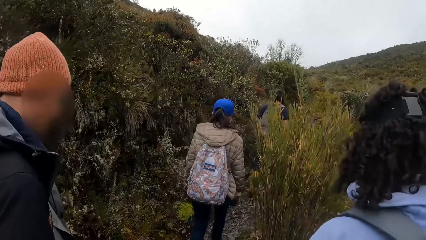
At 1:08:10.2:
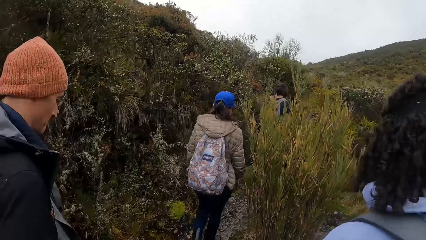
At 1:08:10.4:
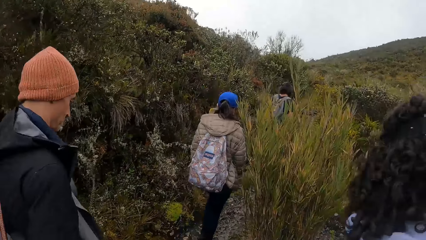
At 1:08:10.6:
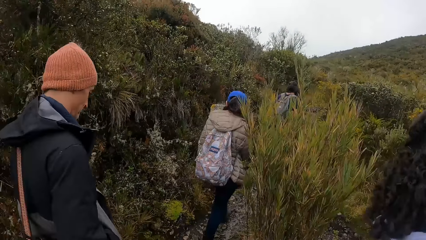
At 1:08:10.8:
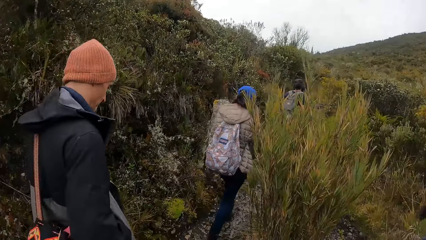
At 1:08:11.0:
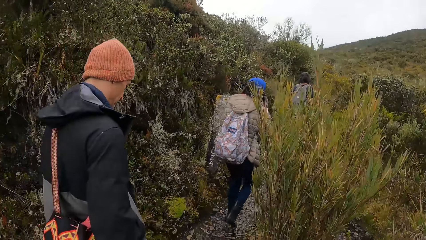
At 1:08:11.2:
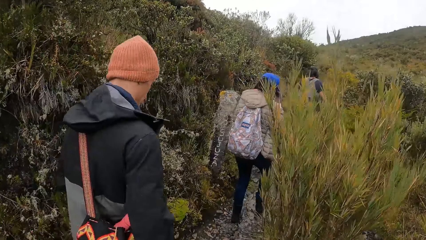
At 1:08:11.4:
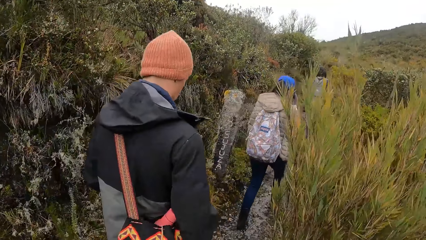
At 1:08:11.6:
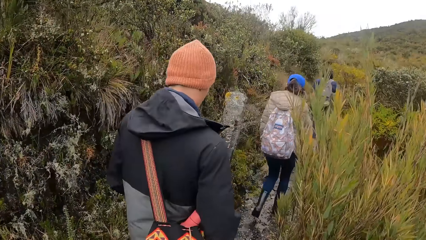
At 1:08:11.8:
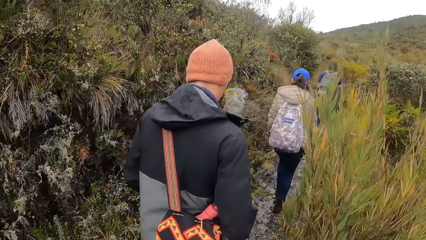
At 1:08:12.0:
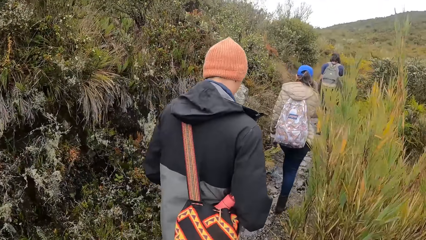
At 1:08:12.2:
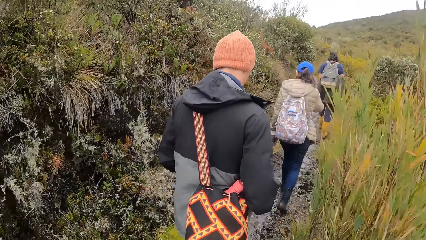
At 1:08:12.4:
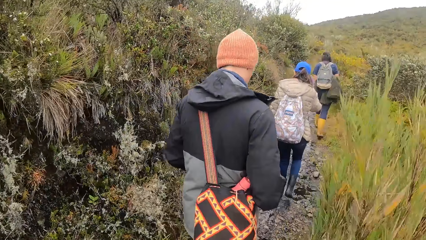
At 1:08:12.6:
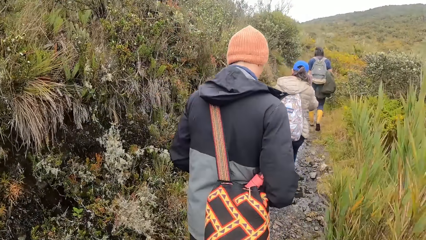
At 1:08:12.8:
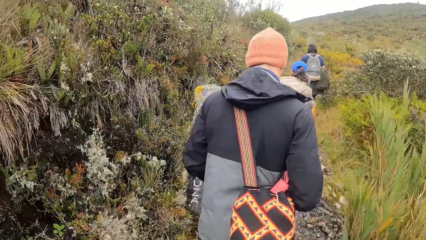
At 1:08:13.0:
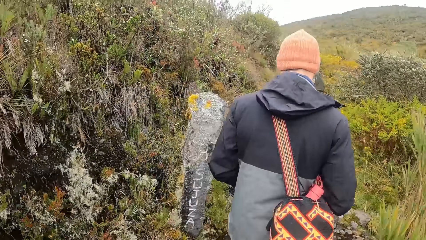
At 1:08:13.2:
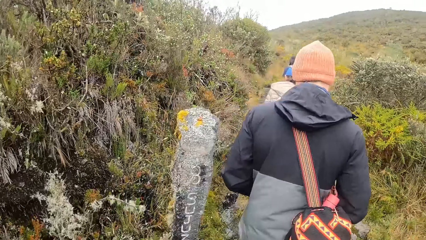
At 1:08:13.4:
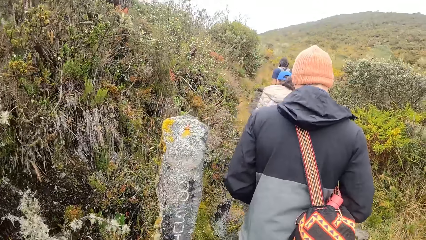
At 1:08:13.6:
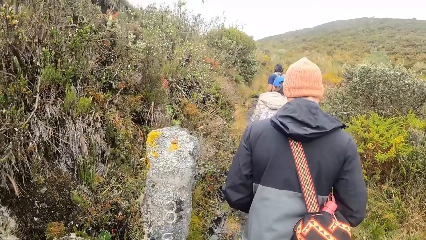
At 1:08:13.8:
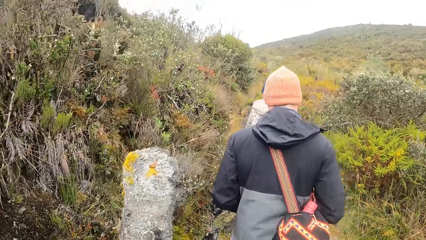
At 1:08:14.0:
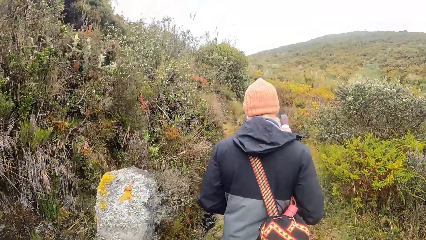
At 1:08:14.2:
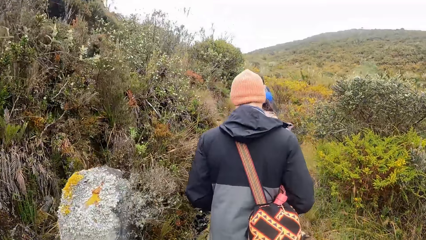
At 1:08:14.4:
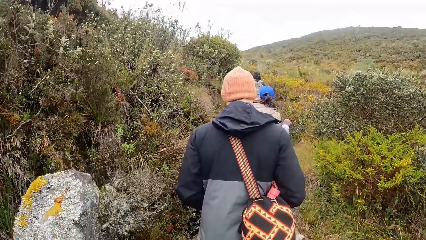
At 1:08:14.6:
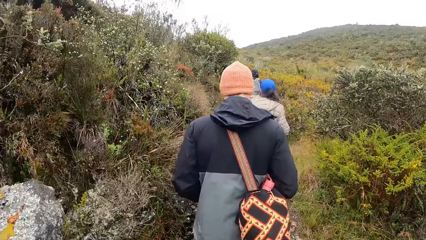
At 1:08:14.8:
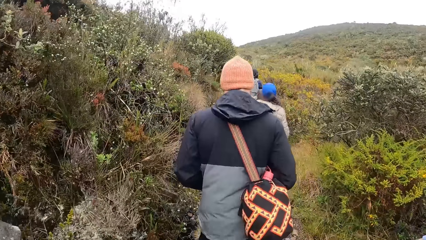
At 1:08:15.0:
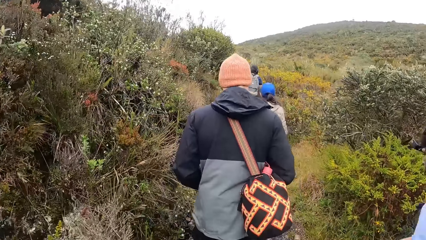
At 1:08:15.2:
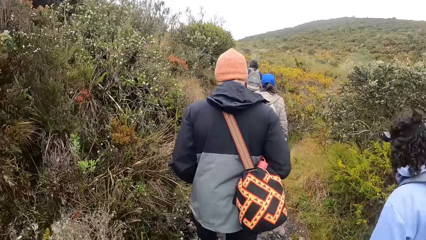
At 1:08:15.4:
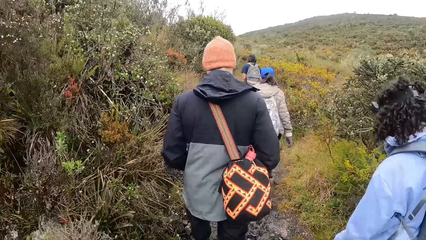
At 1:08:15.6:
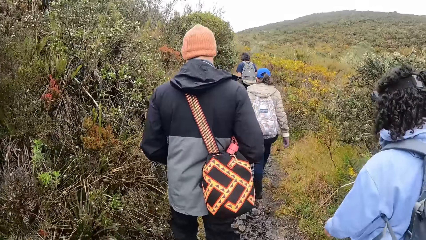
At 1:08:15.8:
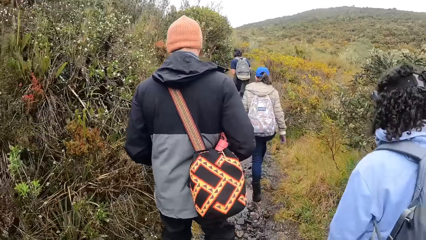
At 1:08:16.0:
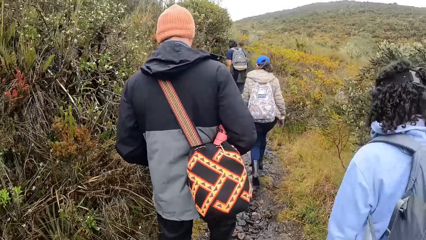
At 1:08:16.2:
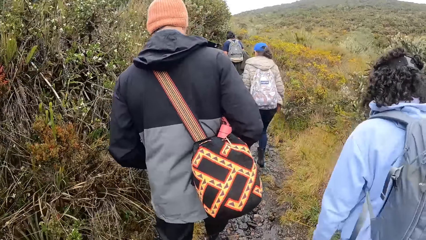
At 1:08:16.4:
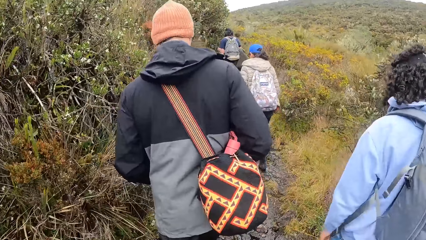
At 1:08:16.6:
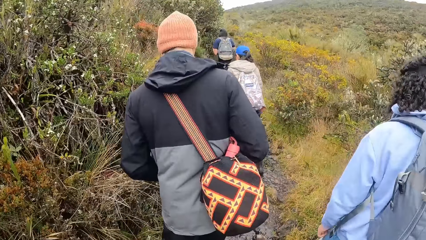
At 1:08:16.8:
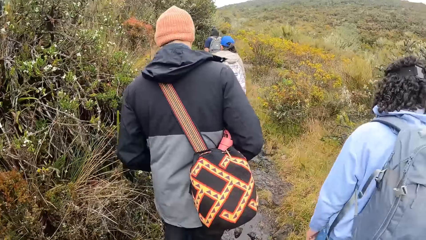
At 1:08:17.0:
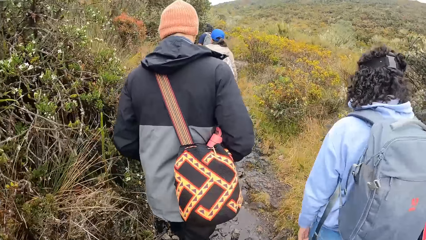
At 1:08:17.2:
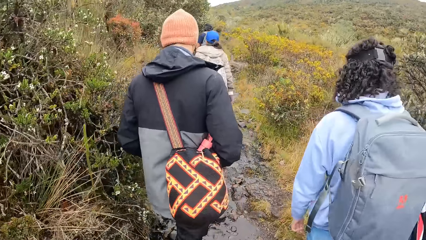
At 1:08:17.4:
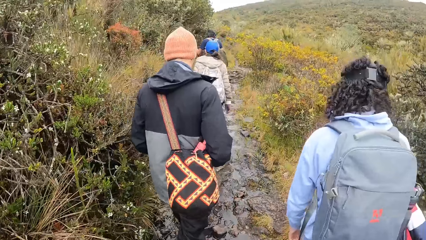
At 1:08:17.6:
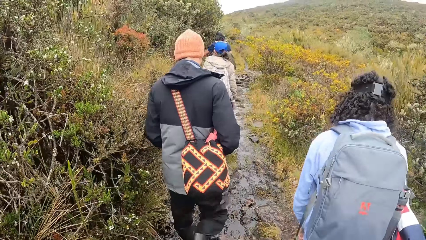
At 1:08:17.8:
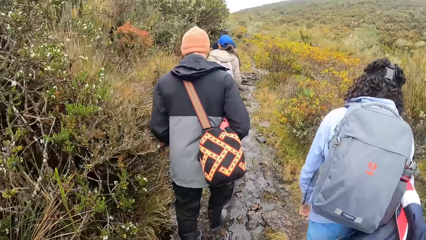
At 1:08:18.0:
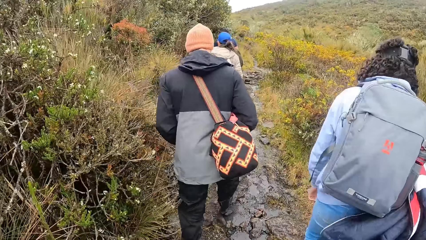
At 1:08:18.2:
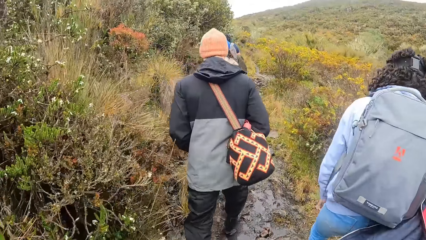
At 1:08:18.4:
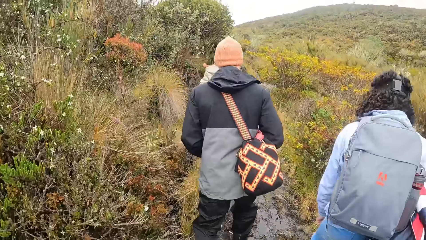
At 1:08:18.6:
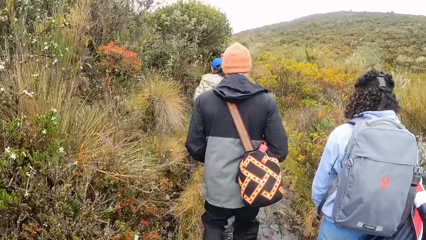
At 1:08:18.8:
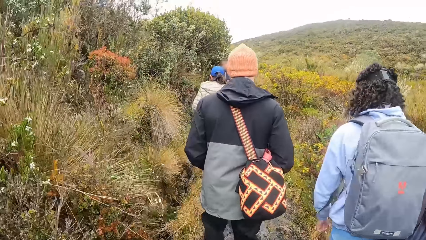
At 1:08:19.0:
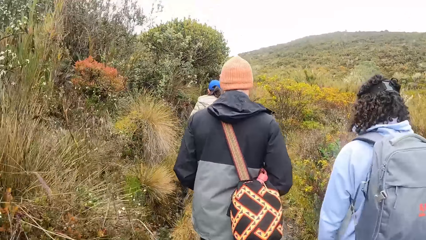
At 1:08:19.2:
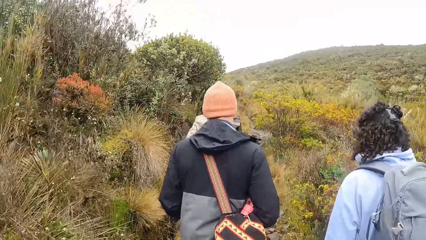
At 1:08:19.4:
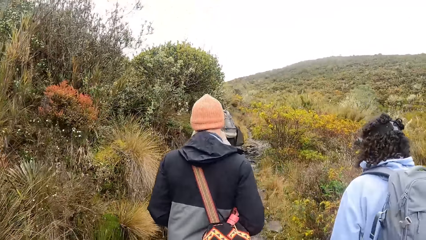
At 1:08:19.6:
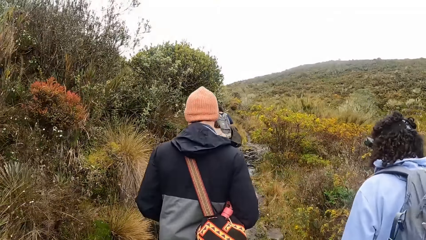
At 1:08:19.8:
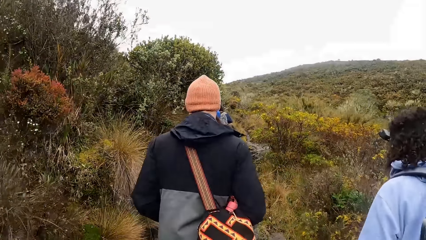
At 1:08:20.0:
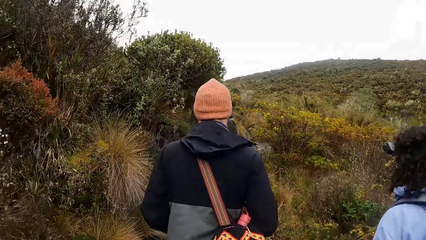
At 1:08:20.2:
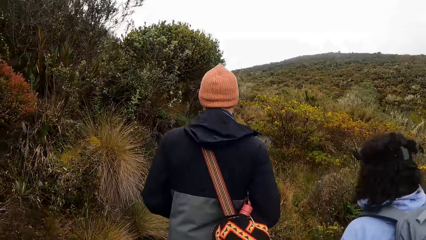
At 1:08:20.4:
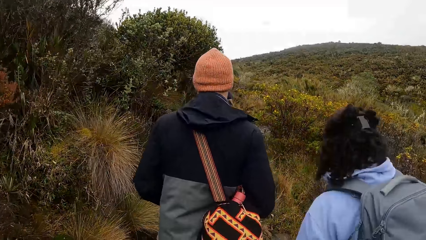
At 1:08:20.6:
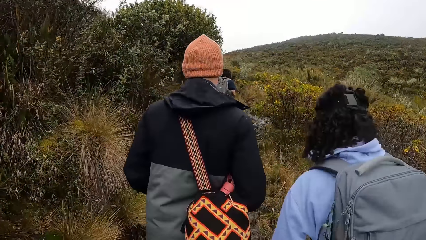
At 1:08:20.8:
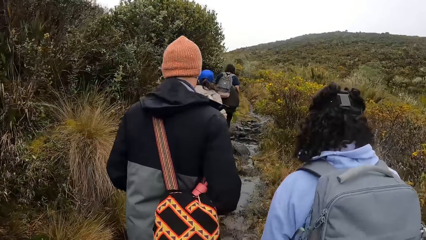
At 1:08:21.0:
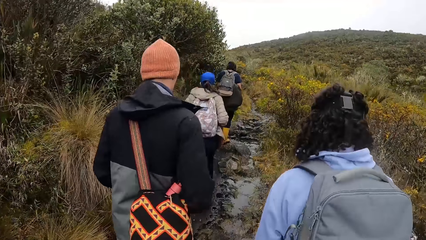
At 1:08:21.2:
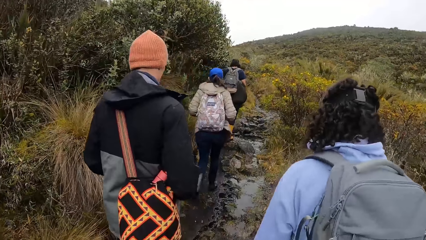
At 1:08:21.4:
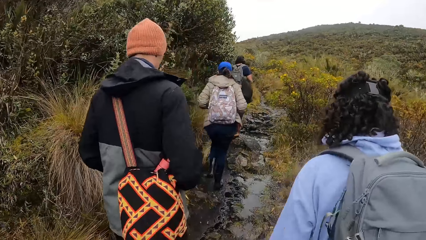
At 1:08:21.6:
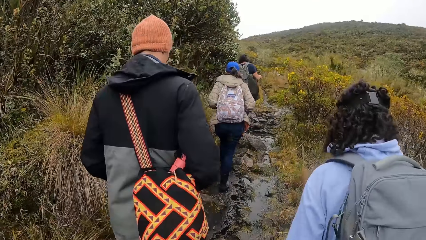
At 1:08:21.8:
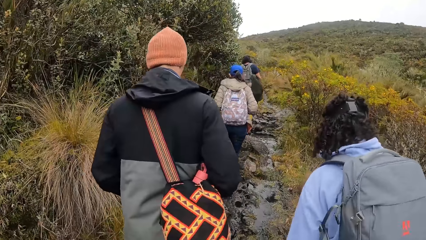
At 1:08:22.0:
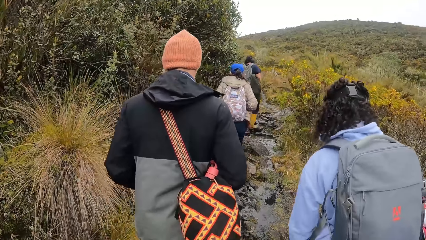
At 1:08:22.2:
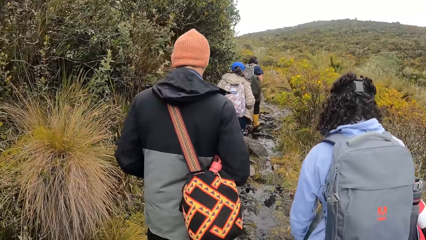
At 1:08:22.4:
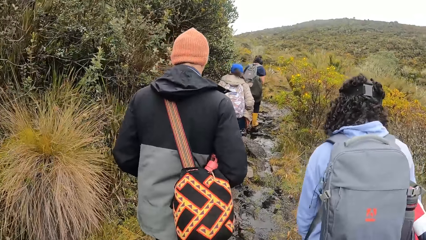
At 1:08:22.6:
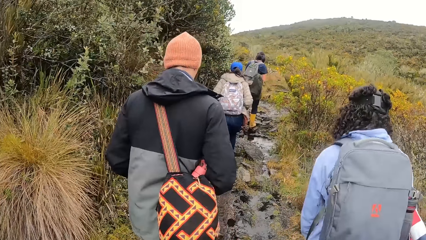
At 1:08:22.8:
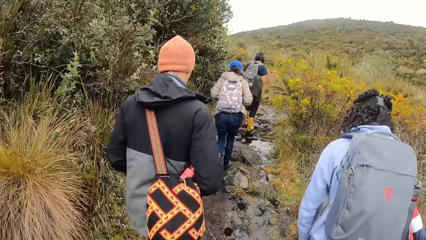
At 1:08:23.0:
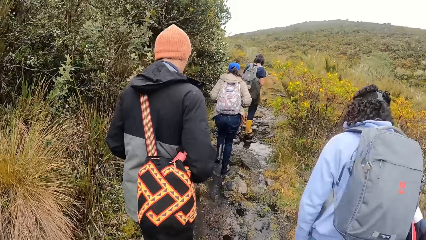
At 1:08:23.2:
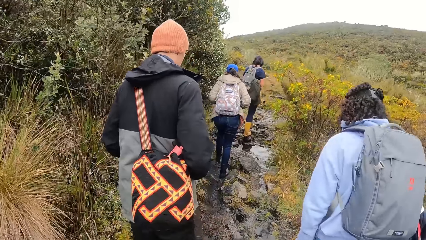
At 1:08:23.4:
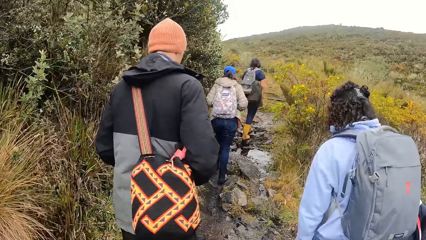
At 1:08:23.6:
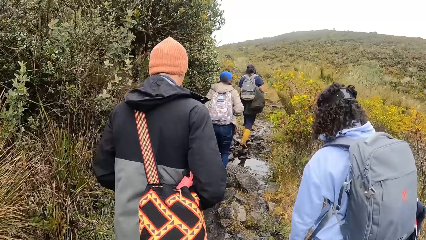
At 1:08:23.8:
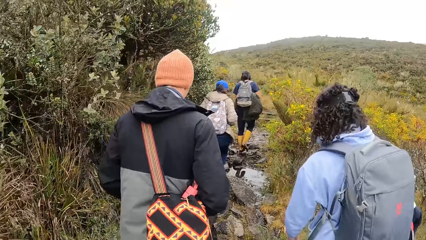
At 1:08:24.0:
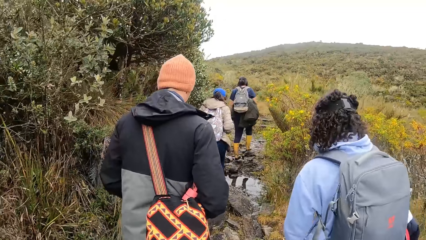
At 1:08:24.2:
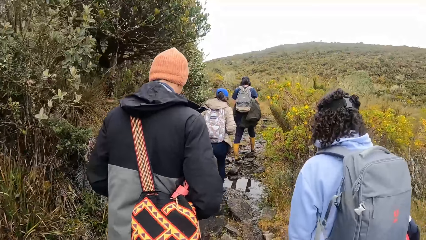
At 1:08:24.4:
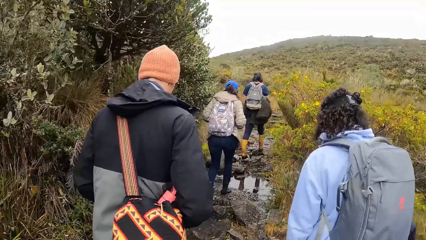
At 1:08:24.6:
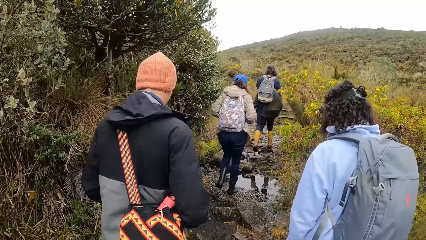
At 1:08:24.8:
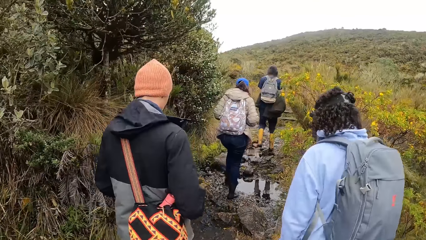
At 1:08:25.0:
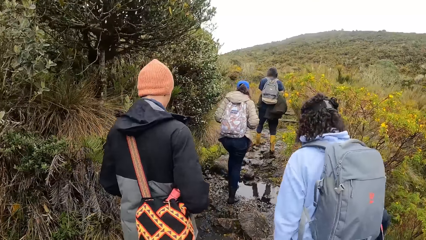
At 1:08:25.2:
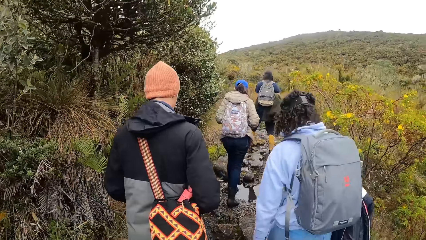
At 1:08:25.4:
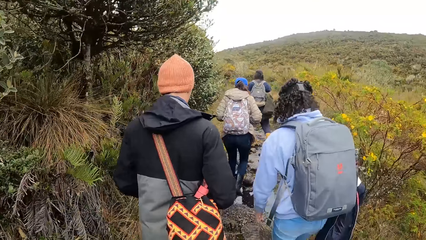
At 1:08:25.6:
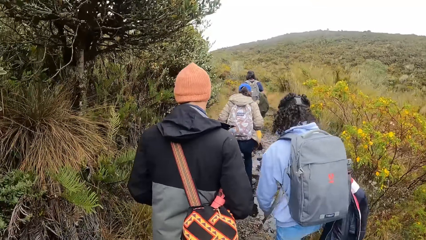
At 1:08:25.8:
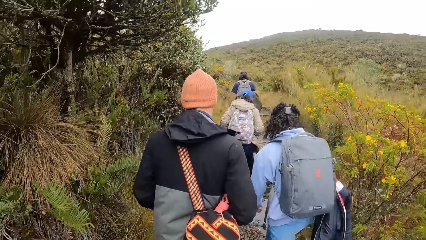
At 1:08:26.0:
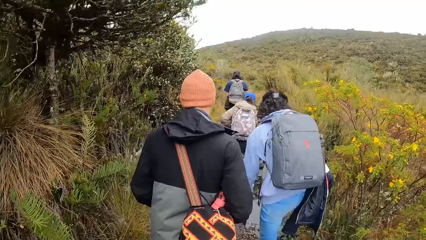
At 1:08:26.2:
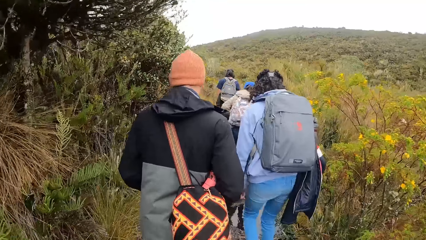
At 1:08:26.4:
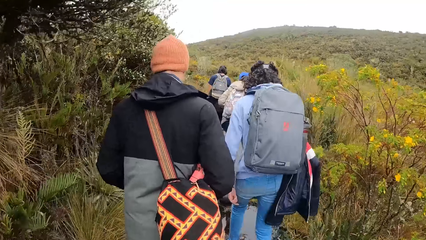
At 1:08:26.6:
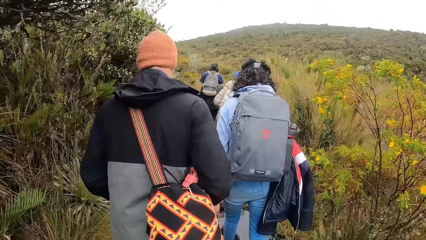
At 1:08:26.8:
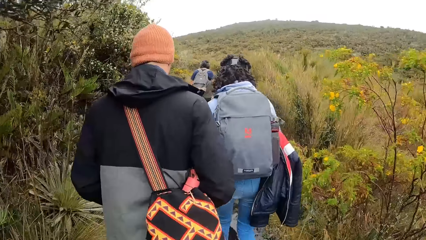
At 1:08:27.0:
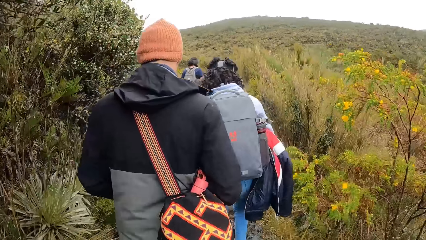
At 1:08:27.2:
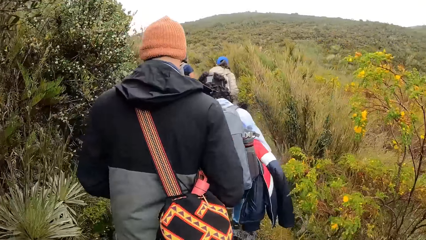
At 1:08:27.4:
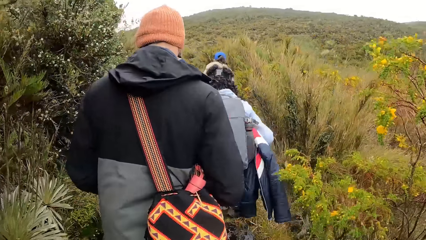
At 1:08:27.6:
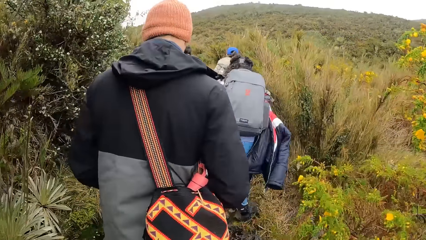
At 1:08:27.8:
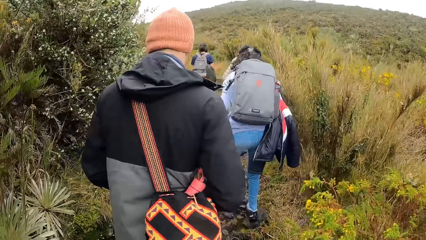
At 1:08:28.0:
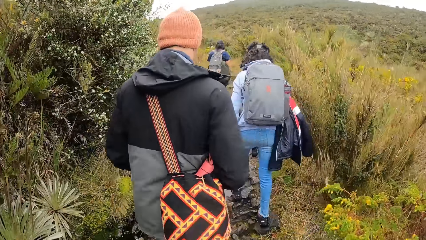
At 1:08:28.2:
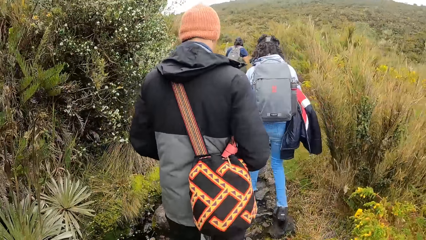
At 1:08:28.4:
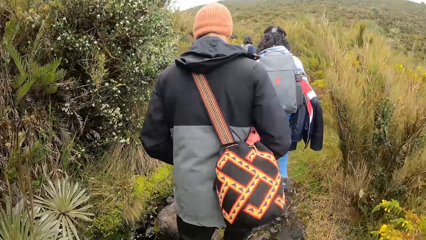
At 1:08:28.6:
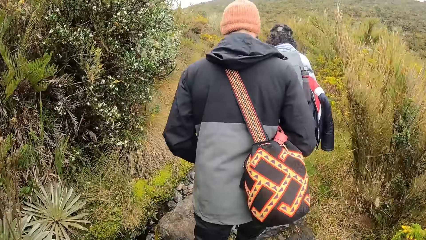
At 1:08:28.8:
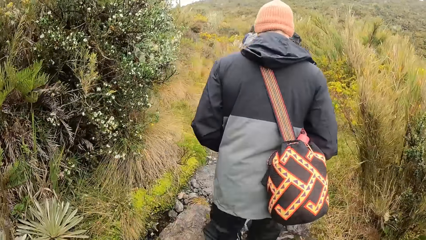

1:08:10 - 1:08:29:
A woman adjusts her mask on her face with her gloved right hand. The camera wearer walks around the forest with the team. A man converses with another man. The camera wearer walks around the forest with the team.
